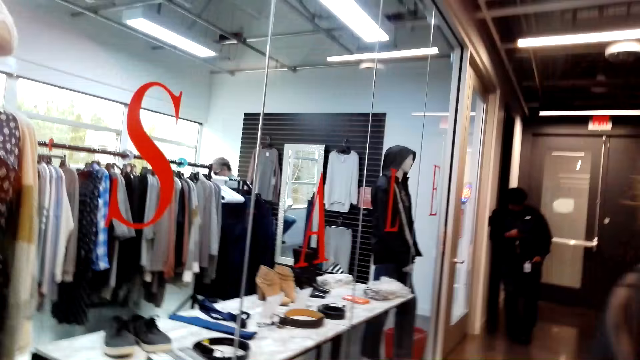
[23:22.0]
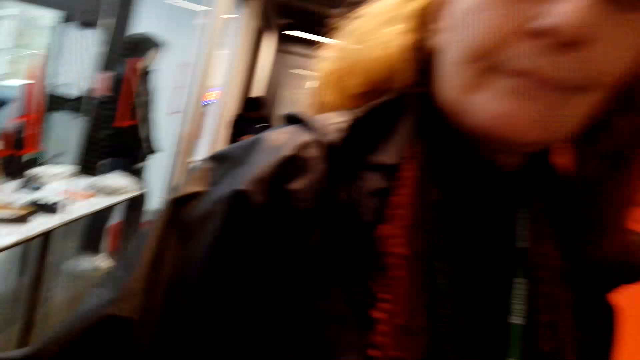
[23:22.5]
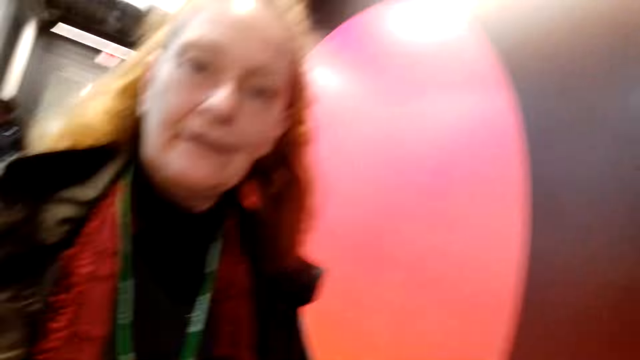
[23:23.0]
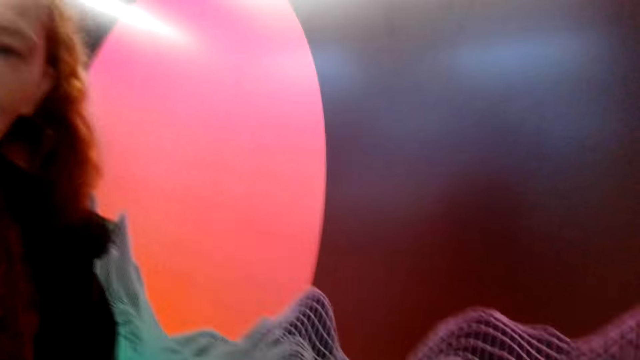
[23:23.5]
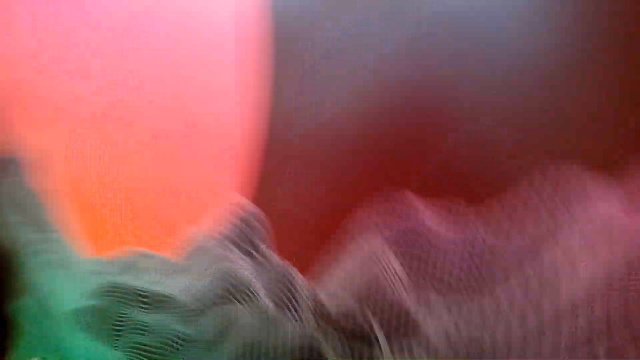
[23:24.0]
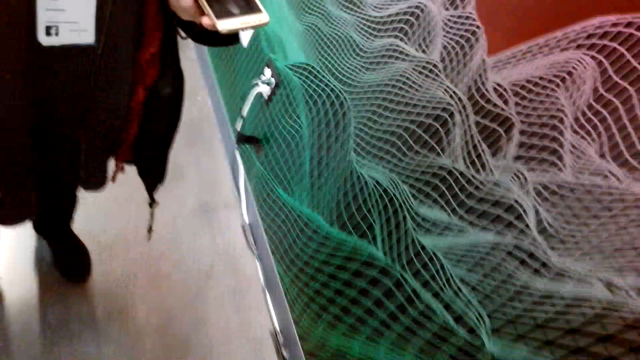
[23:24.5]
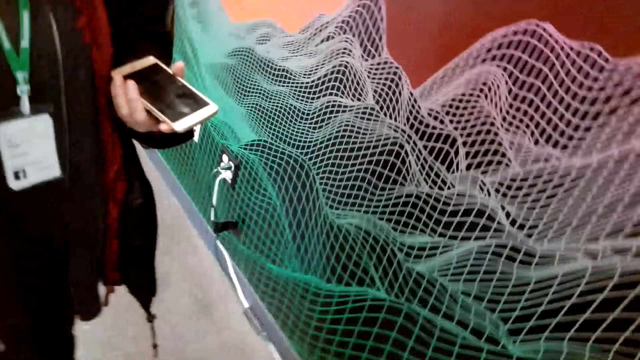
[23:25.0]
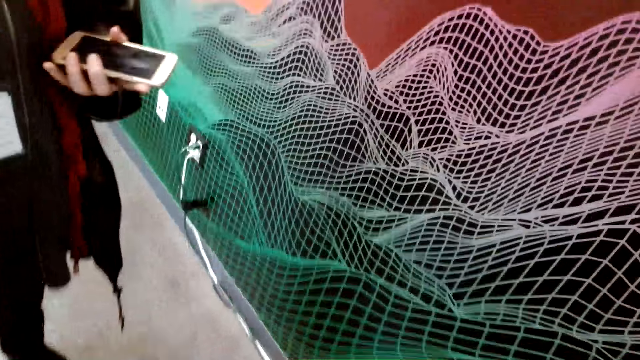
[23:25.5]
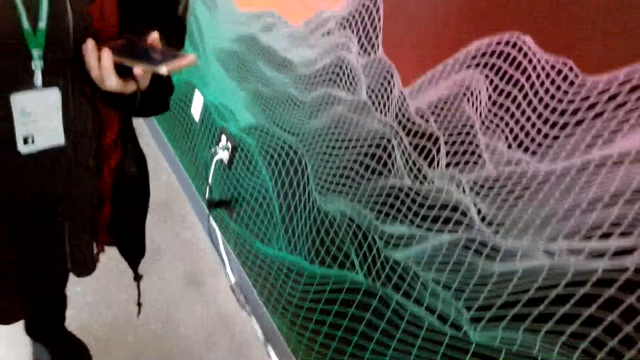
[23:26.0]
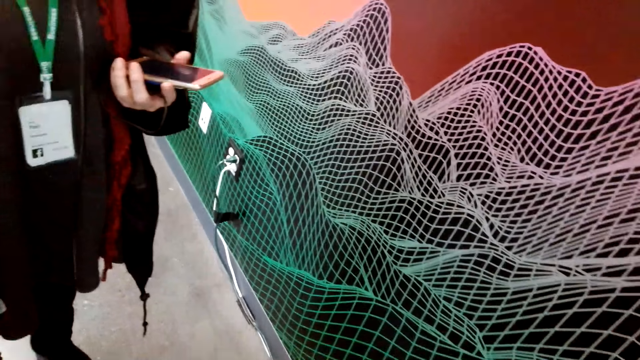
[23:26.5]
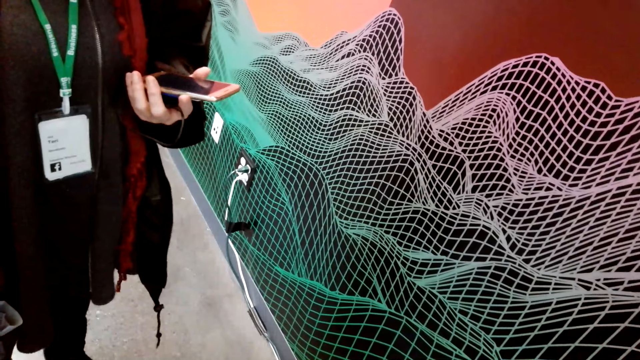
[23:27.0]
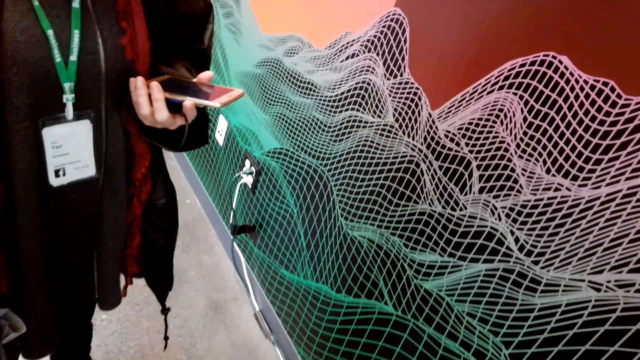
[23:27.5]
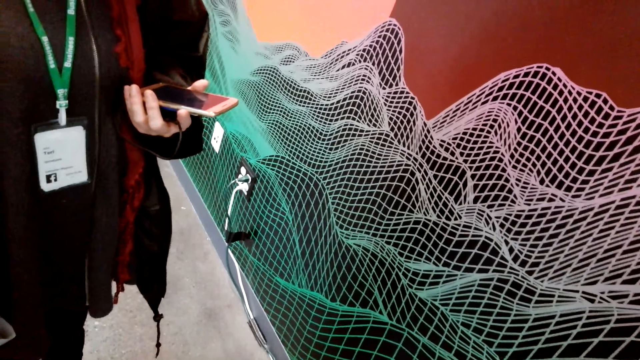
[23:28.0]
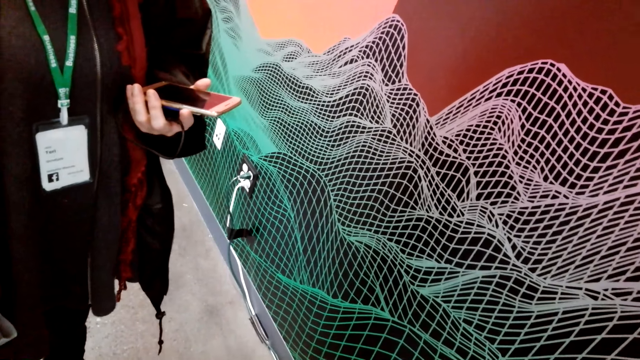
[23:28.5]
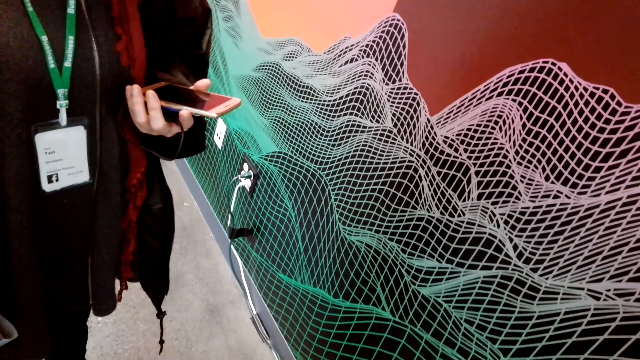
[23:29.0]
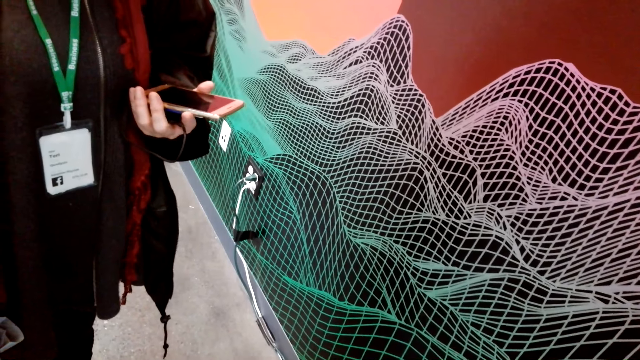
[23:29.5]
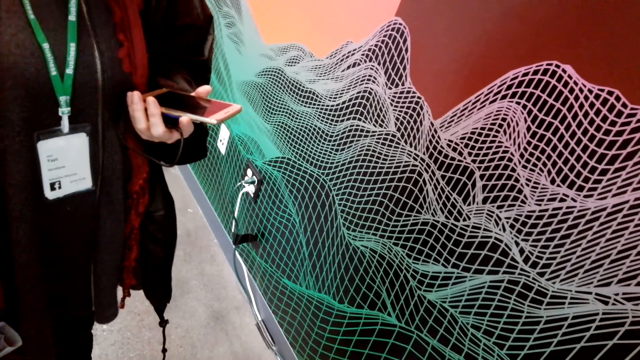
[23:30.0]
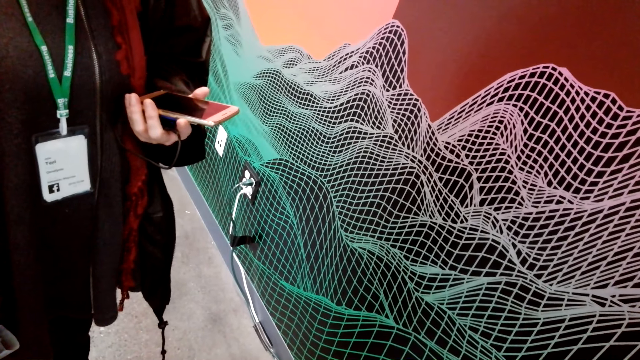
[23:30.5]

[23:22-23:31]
The camera wearer fixes the camera. A woman holds a phone.
